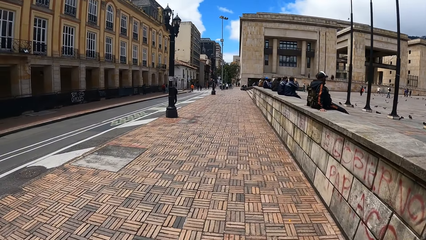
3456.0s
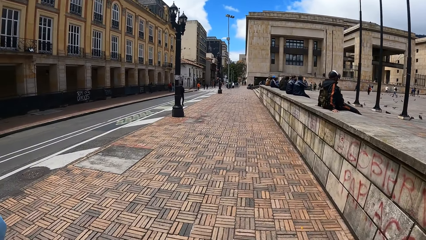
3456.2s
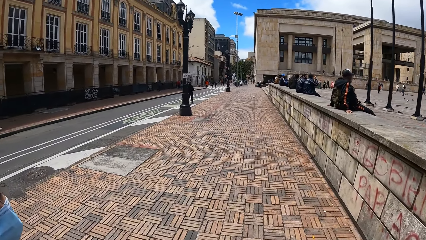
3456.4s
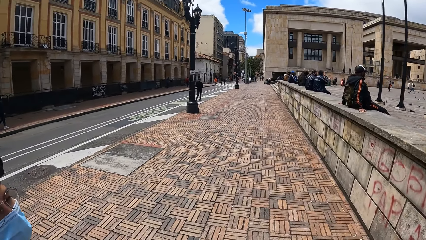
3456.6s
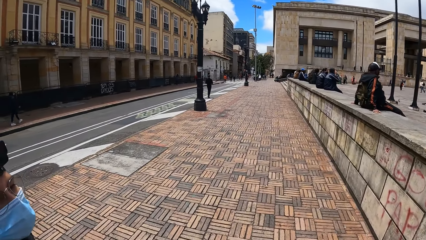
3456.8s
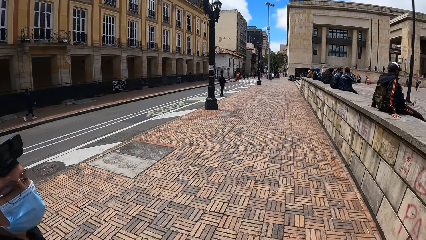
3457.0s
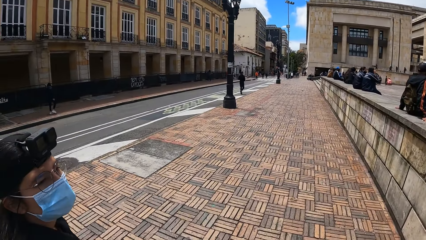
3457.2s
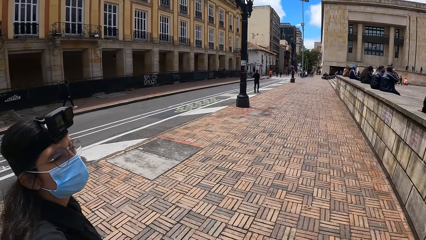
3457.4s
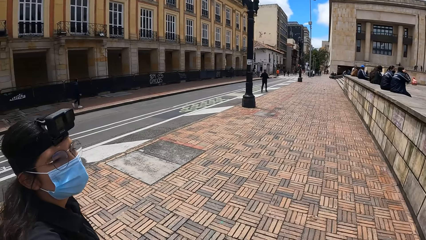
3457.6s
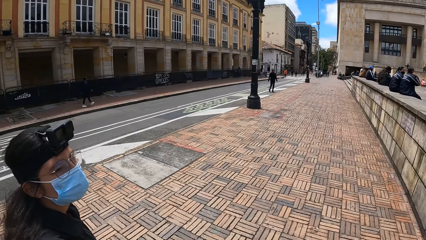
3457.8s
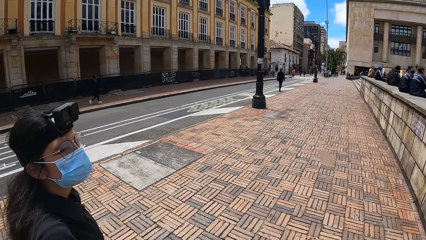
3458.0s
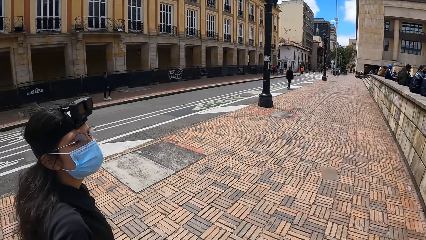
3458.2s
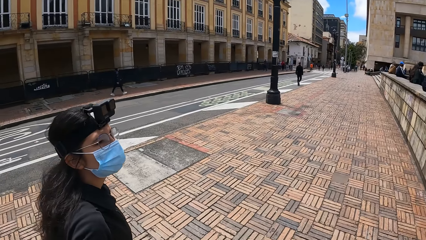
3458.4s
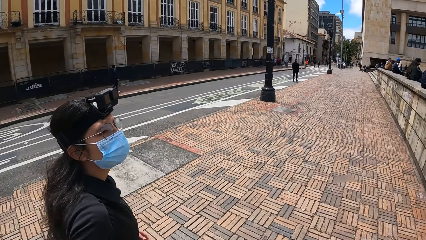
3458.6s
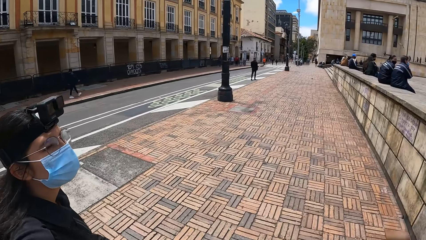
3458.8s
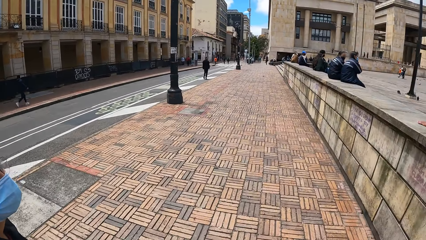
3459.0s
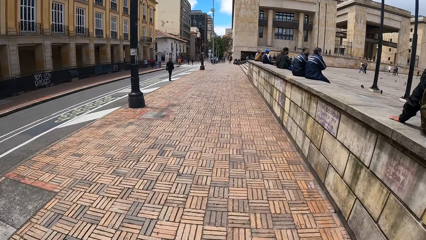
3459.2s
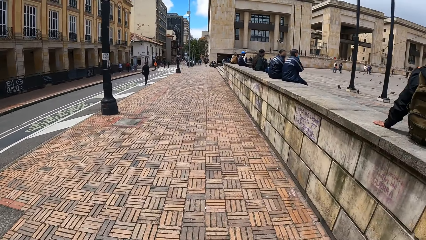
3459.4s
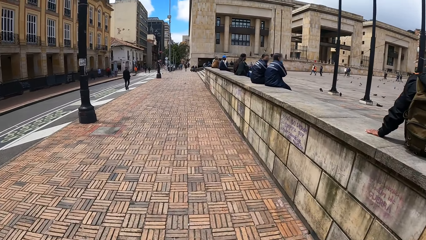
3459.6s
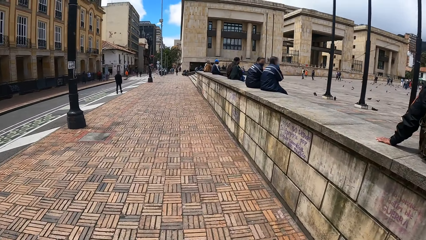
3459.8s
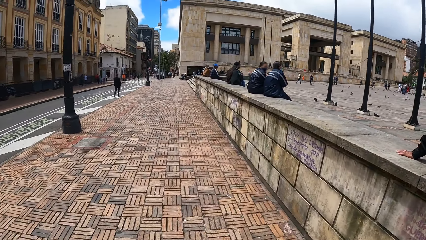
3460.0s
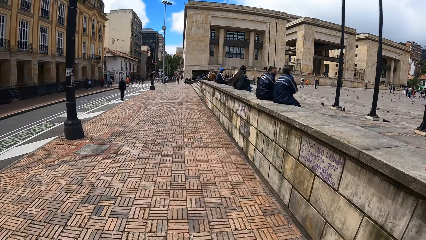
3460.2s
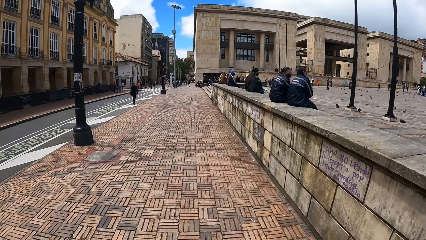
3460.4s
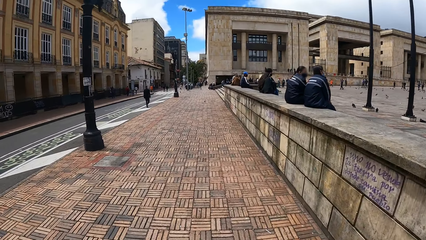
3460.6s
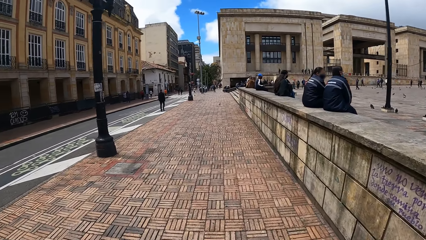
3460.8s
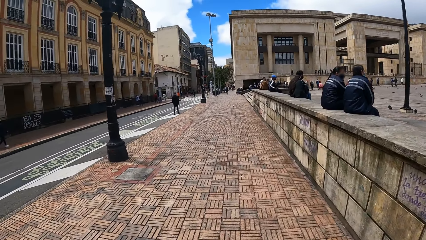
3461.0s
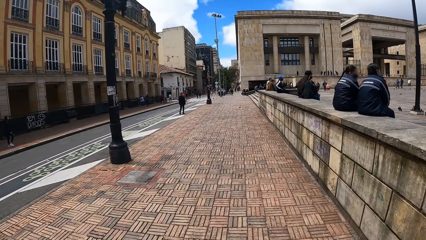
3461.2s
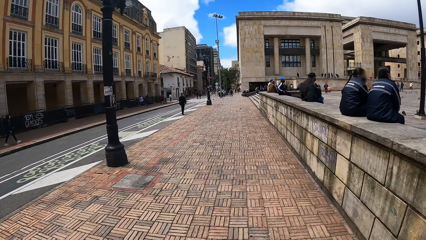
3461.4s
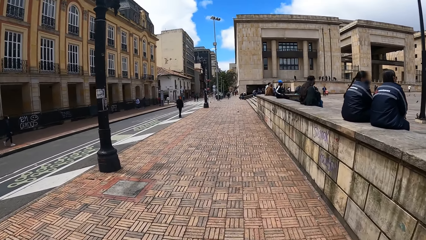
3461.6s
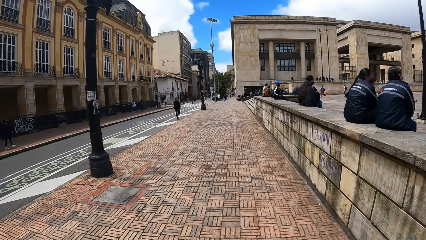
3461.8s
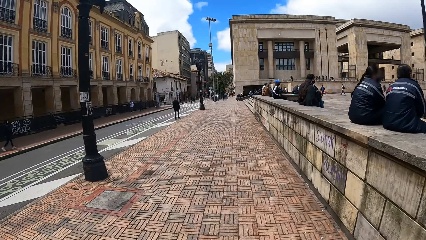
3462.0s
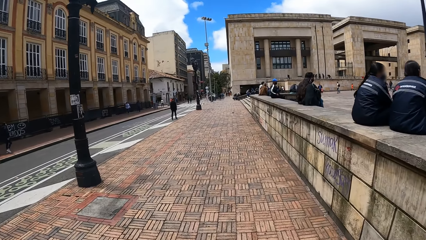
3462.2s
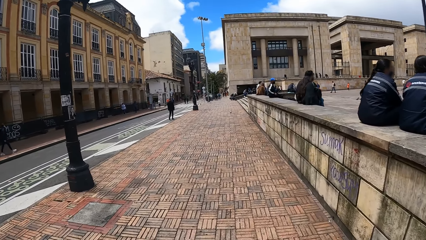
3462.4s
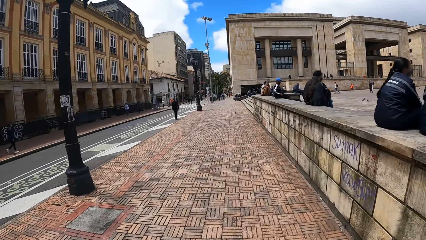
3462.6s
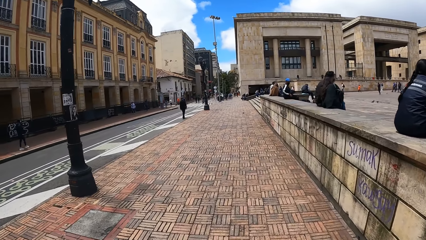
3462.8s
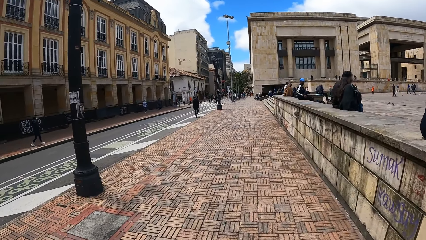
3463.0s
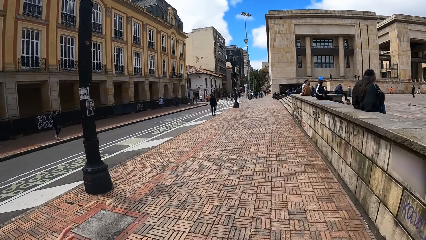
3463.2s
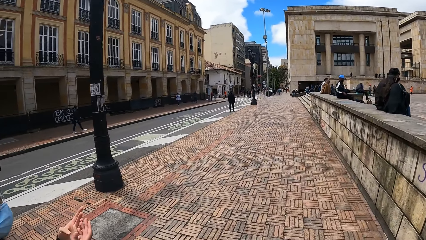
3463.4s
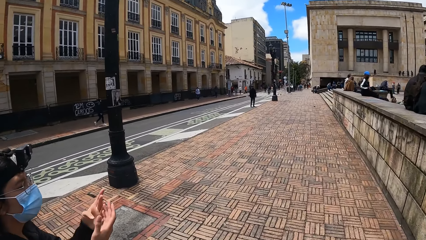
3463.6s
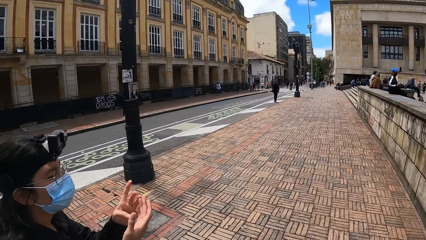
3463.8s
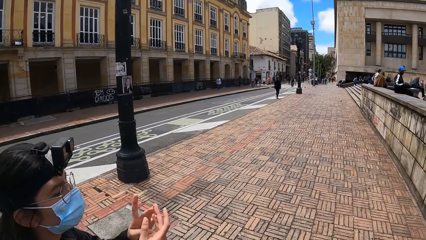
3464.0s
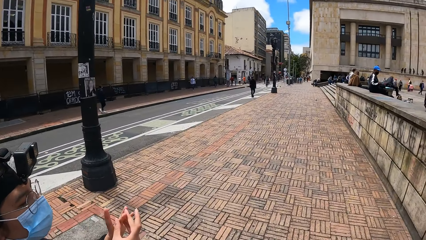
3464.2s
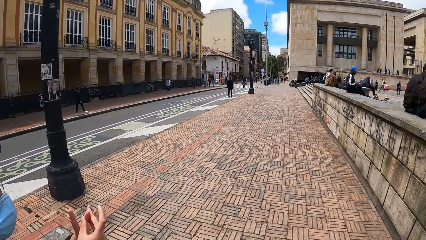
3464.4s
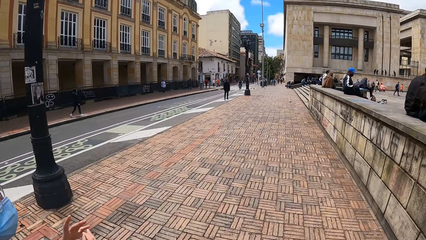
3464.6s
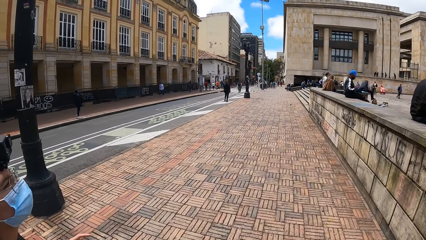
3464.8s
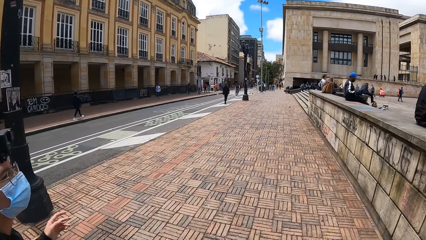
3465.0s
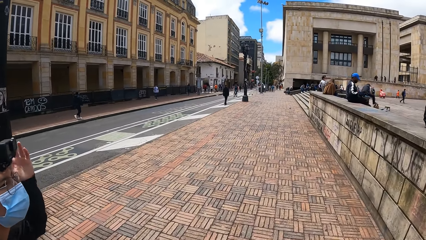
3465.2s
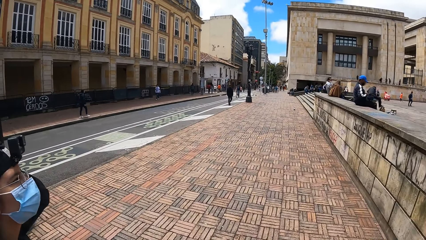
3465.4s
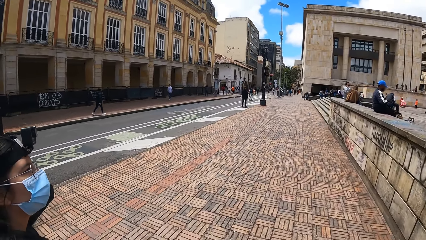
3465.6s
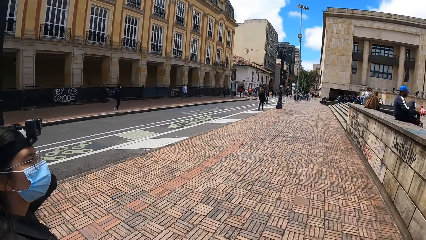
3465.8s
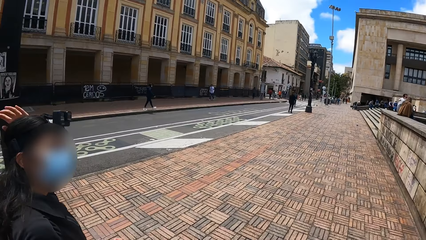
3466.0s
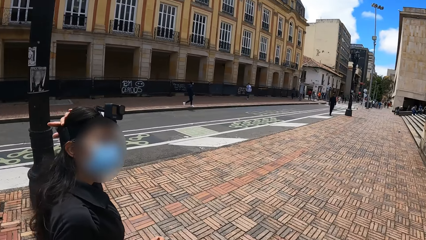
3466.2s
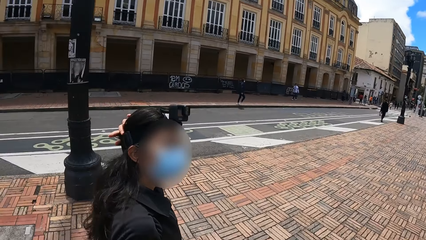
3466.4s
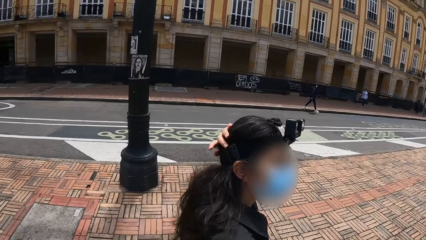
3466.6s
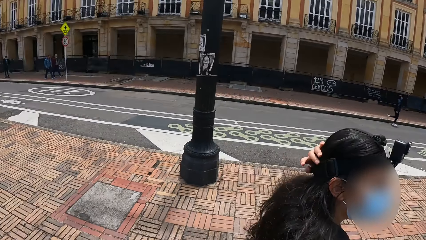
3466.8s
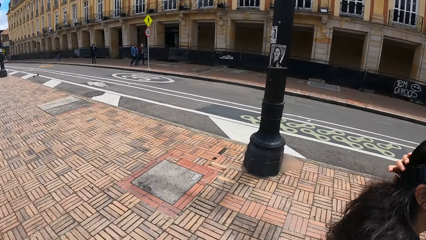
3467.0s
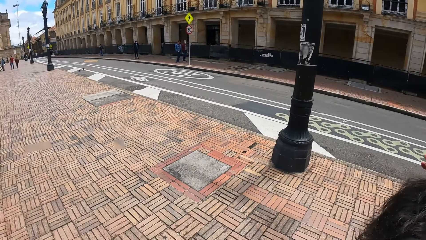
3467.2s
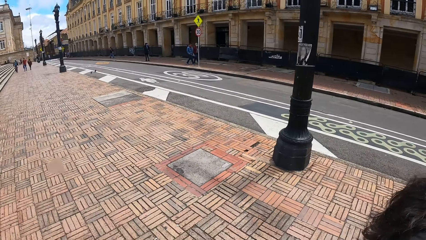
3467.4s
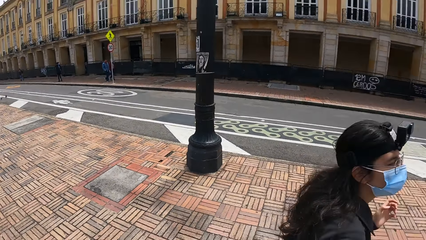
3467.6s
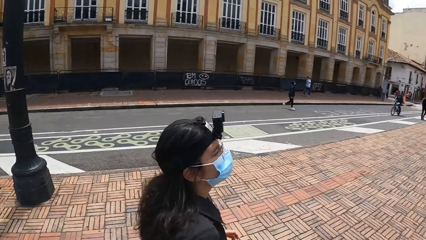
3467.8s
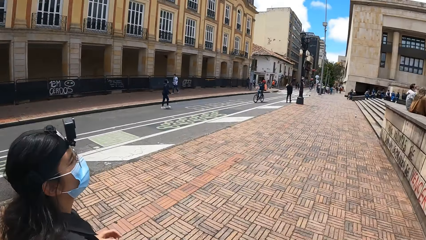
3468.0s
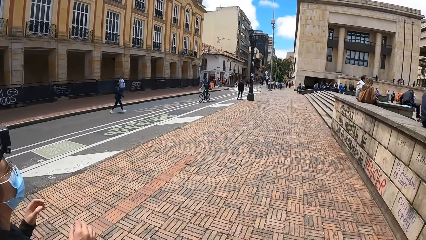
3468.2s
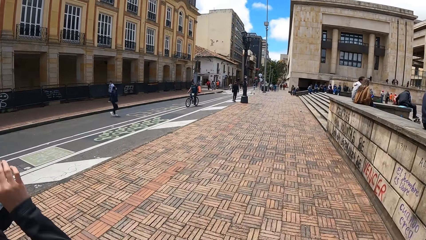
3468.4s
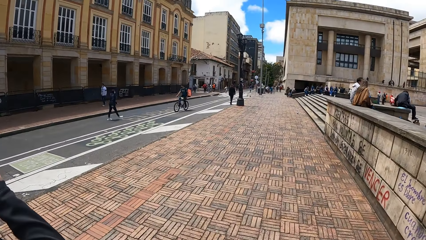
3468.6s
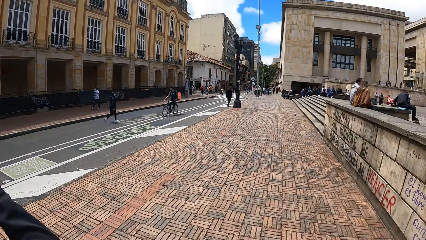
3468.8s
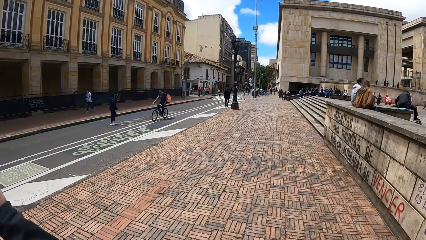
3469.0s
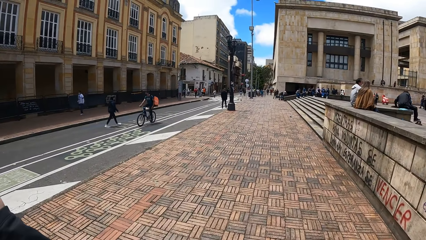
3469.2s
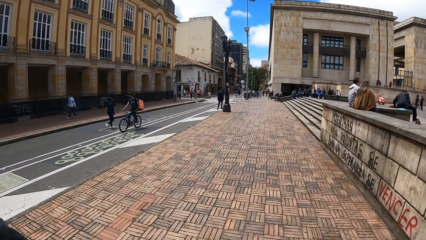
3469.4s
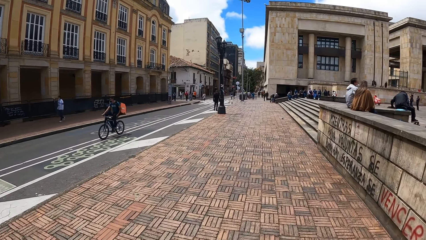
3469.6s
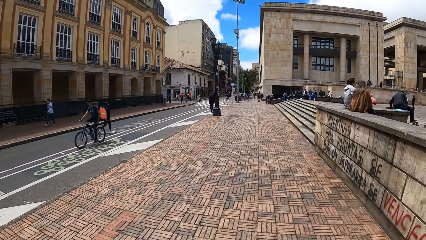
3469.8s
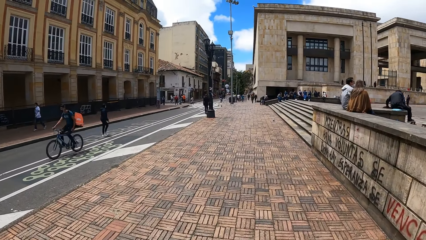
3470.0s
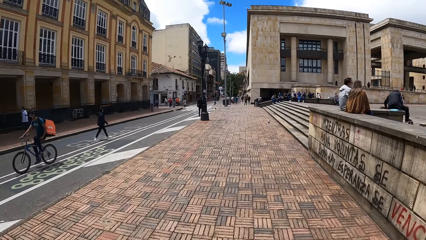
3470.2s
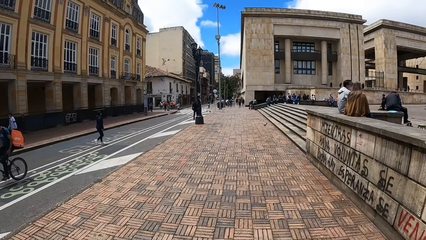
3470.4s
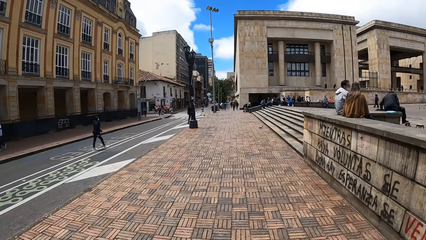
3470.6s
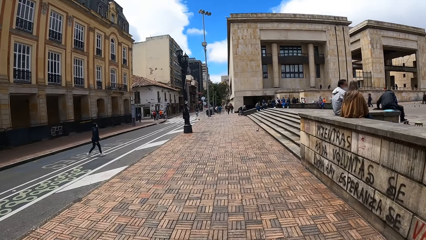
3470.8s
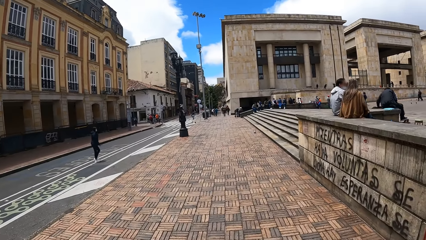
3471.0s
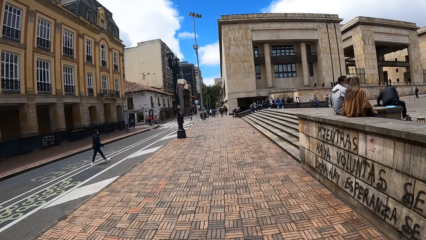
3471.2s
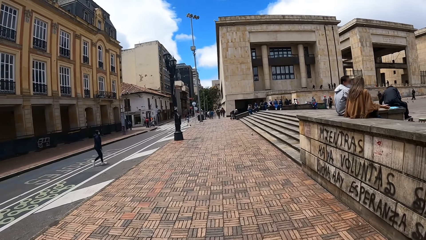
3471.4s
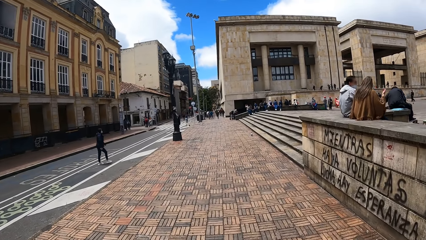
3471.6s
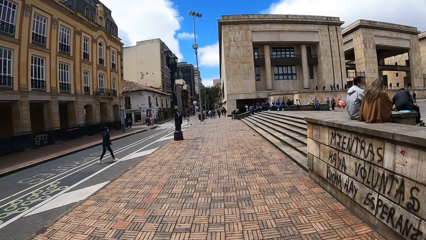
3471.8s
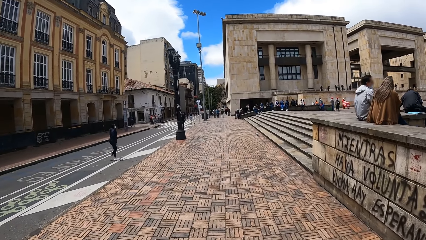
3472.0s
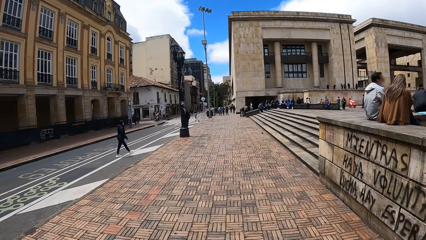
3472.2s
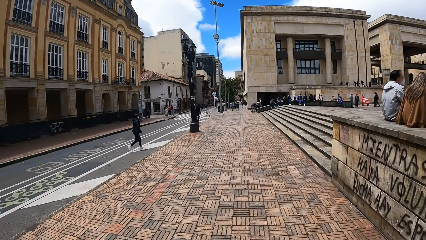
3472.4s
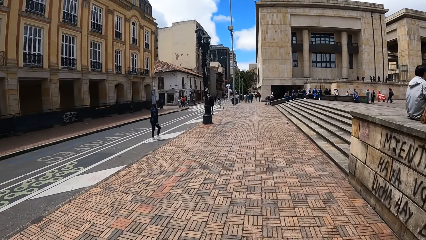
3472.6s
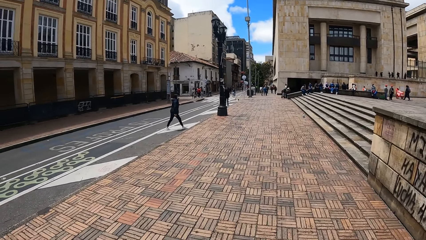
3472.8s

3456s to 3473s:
The person interacts with the camera wearer. The person walks around and looks around. The camera wearer walks around. The person walks around. The camera wearer walks around and interacts with the person. The person adjusts the hair. The camera wearer walks around. The person walks around and holds the hair. The camera wearer looks around. The person walks around. The camera wearer walks around.
